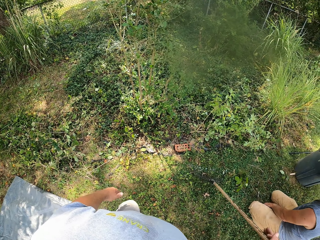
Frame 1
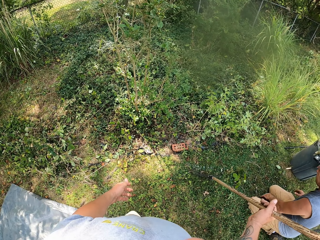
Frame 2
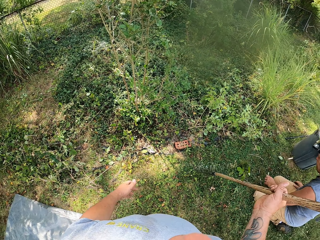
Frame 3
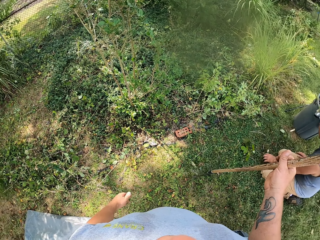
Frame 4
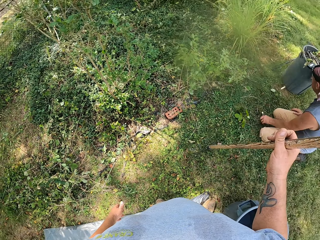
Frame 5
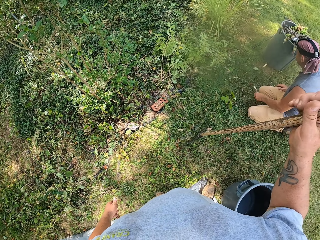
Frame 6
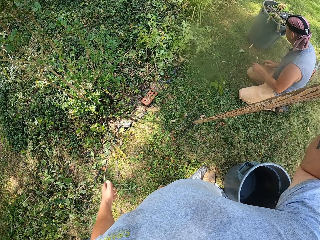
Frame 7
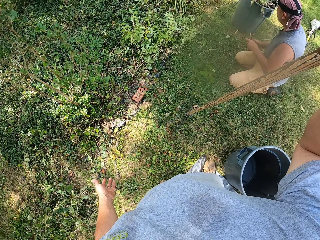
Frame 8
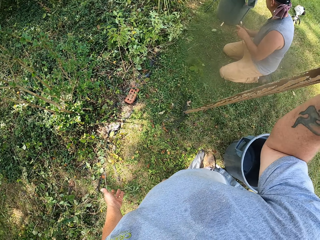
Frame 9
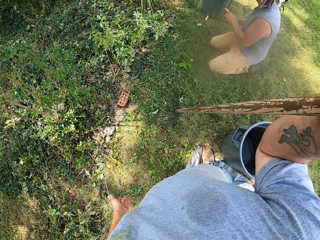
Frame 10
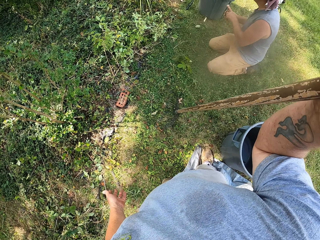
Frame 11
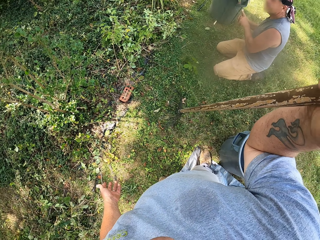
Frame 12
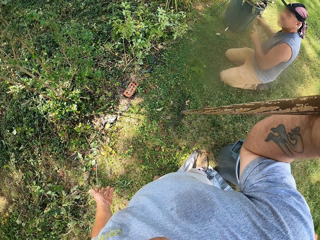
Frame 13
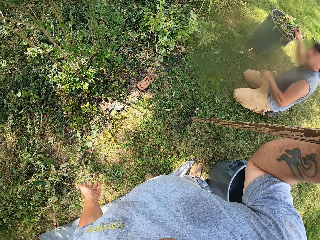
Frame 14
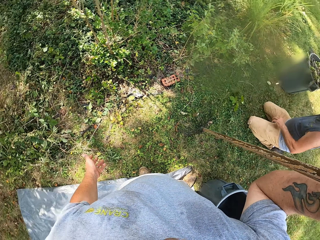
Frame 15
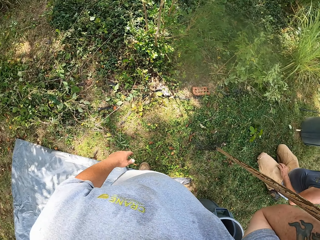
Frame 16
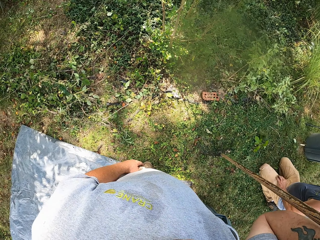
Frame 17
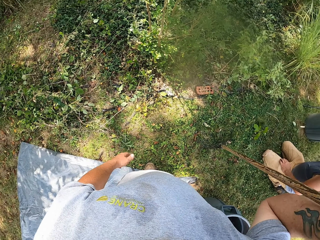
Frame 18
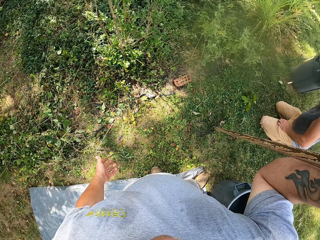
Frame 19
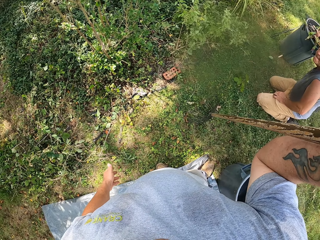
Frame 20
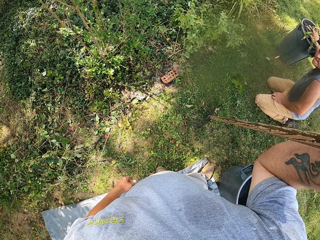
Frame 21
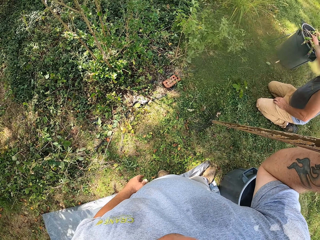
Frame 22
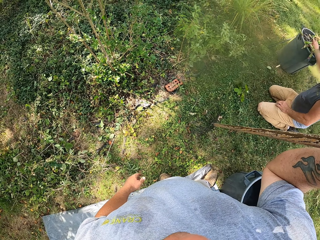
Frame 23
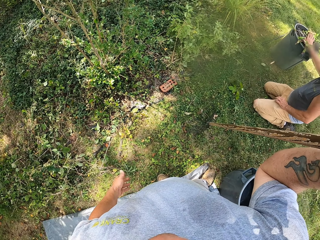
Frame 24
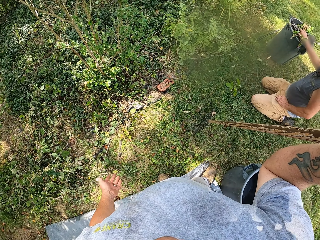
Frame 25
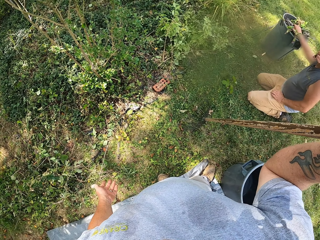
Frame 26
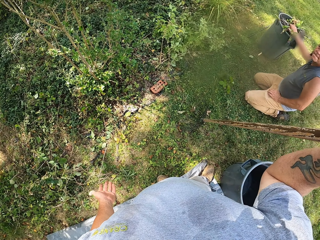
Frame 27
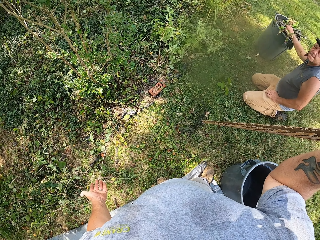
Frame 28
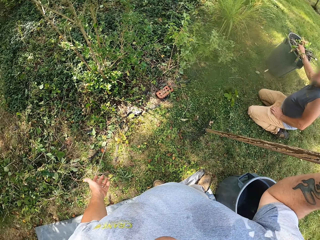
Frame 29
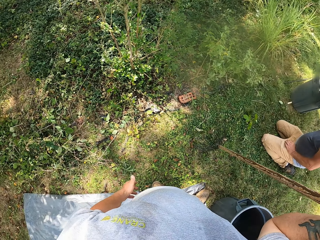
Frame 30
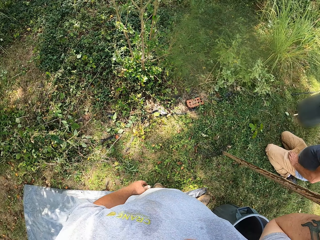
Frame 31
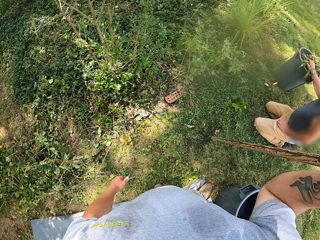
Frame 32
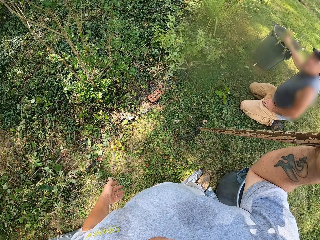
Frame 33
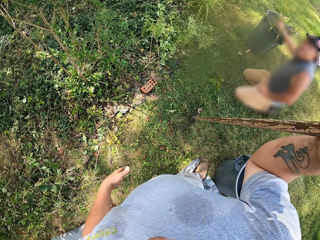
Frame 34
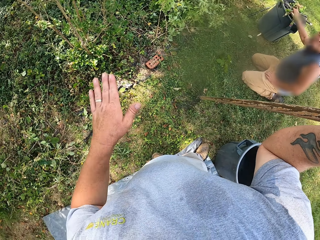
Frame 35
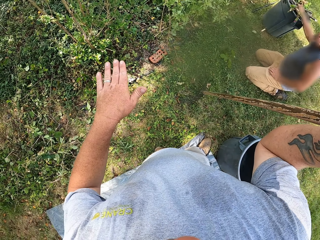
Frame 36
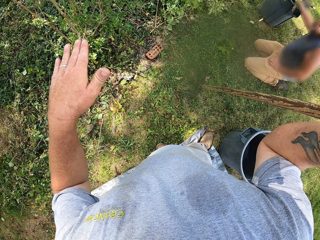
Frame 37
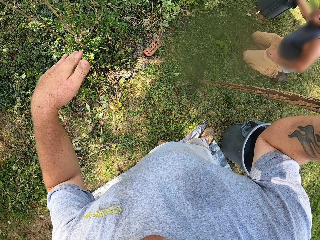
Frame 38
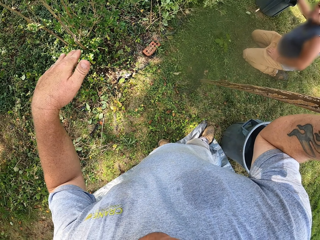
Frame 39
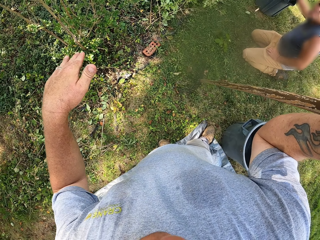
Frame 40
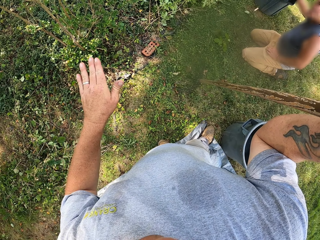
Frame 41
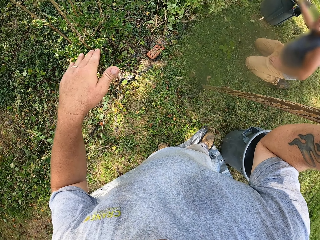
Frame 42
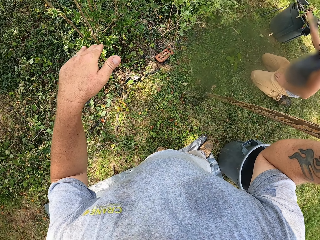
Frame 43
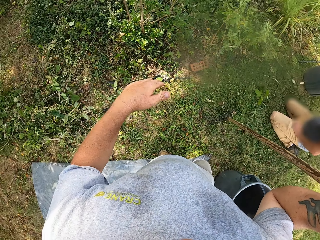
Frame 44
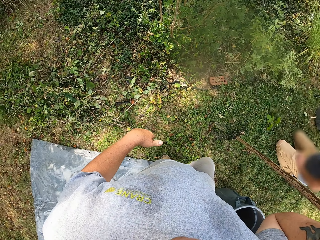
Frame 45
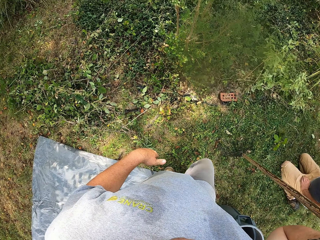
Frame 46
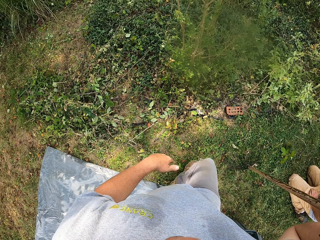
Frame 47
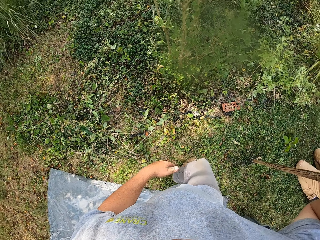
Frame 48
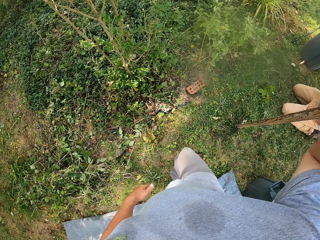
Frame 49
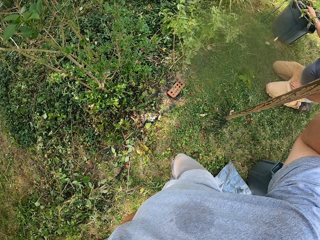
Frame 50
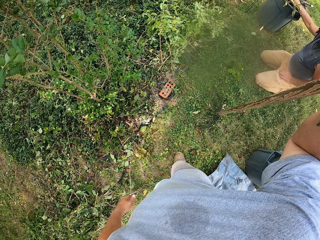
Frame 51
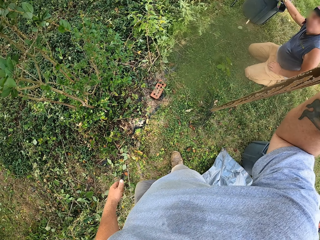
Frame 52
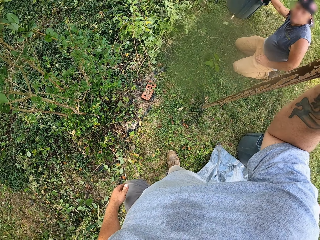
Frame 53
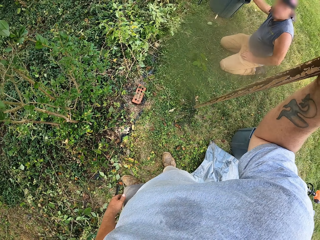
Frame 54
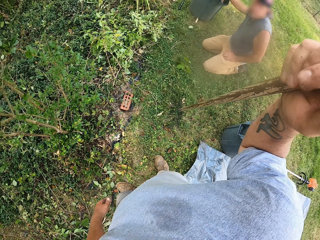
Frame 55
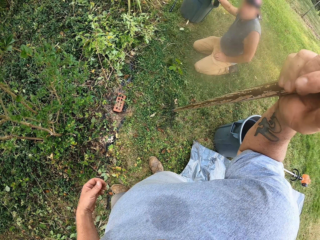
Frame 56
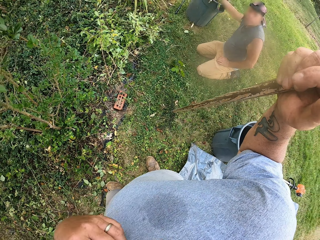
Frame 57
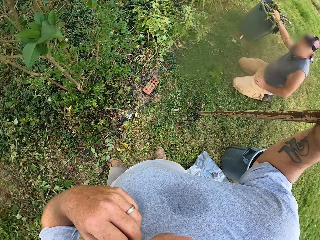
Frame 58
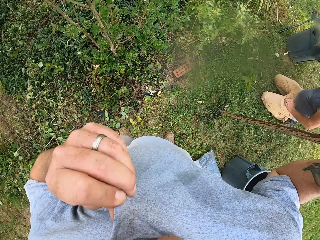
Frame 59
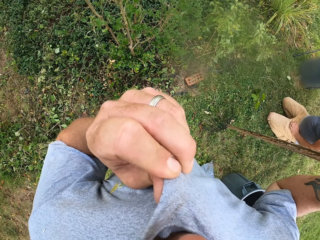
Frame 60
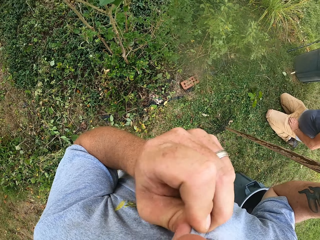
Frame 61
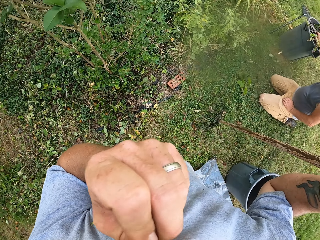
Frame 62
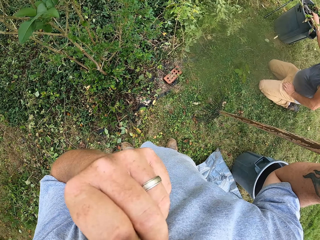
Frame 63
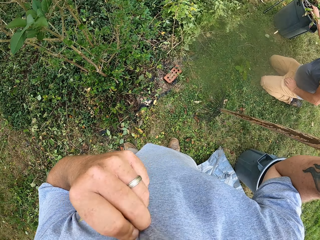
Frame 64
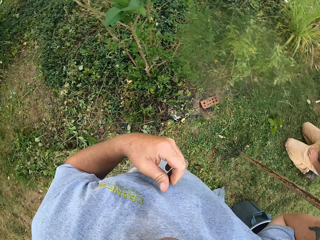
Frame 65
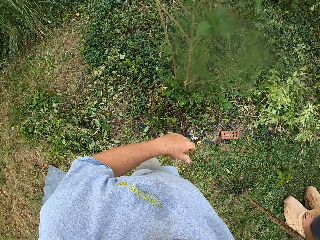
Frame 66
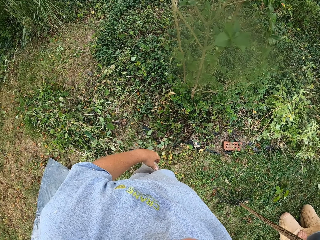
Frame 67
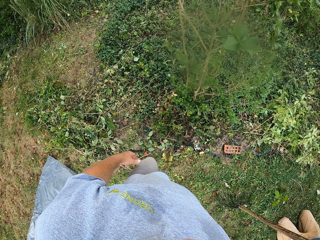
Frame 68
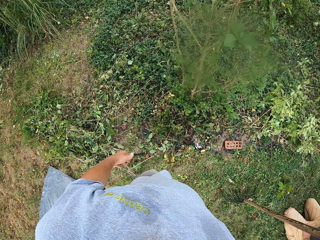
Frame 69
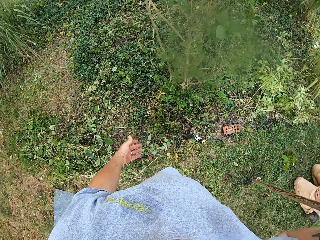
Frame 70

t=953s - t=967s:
The camera wearer picks up a rake. A man picks up twigs on the grass. The camera wearer uses gestures. They look around. The man puts the twigs in a bucket. The camera wearer moves around. They pick up a t-shirt. They wipe their face with the t-shirt.

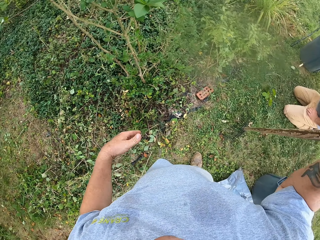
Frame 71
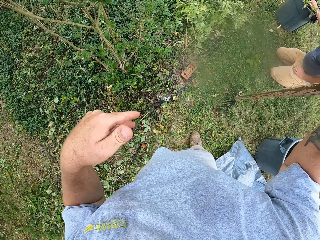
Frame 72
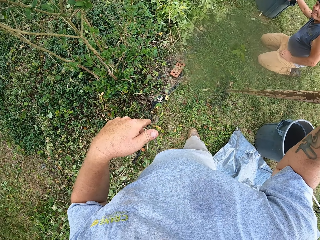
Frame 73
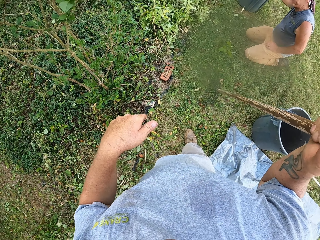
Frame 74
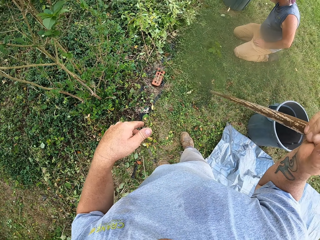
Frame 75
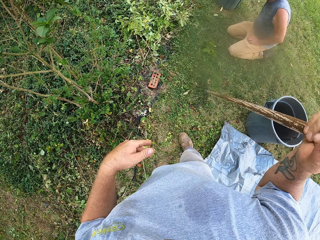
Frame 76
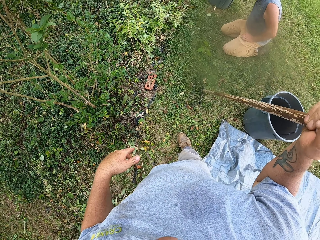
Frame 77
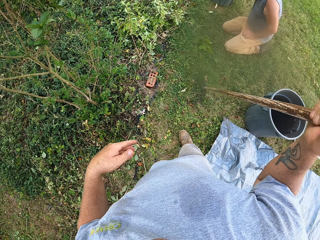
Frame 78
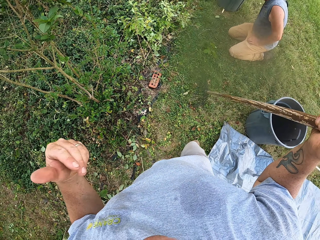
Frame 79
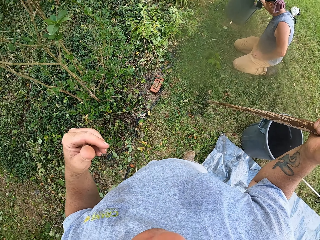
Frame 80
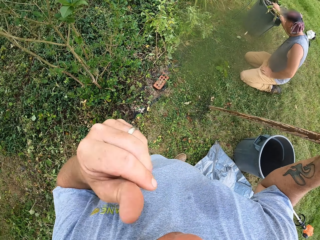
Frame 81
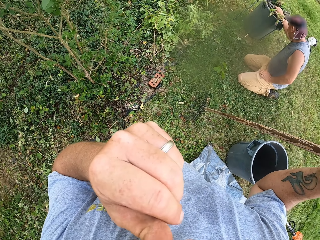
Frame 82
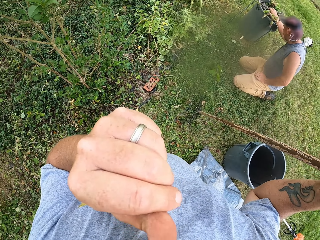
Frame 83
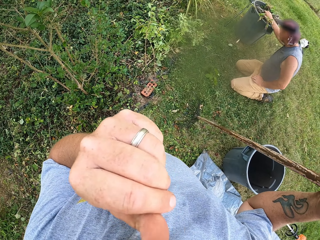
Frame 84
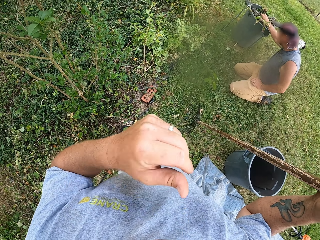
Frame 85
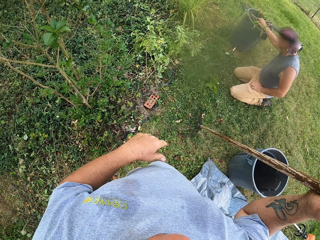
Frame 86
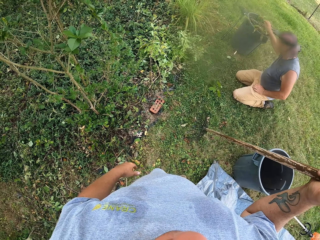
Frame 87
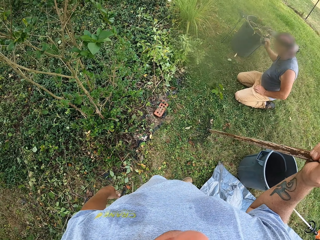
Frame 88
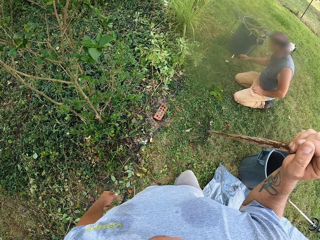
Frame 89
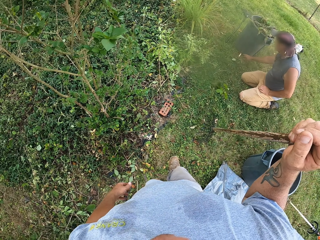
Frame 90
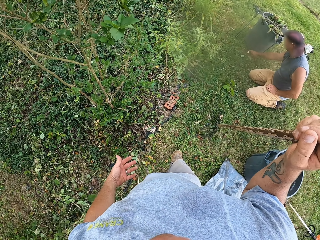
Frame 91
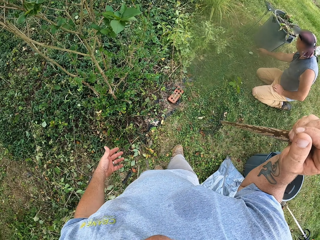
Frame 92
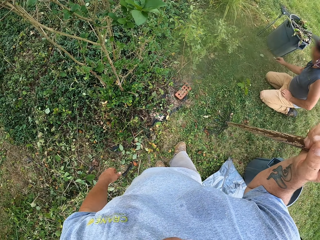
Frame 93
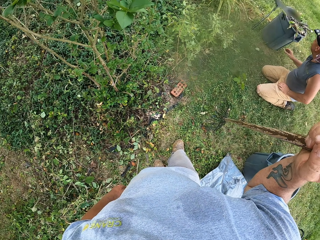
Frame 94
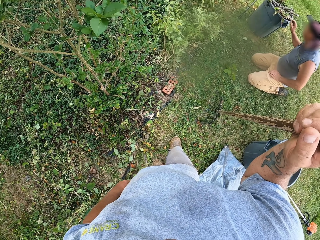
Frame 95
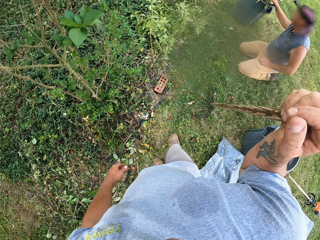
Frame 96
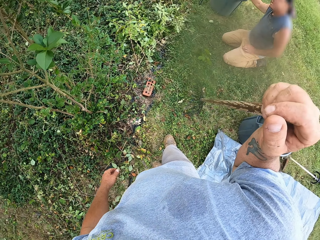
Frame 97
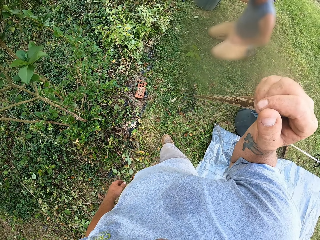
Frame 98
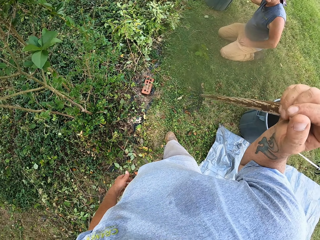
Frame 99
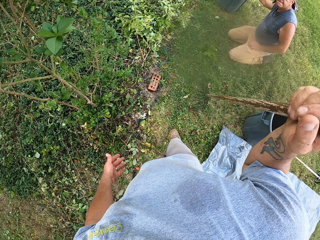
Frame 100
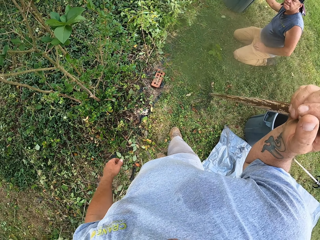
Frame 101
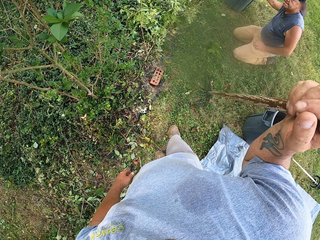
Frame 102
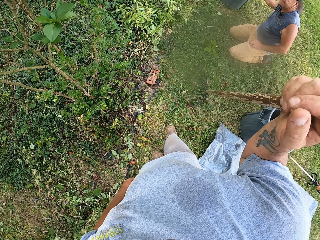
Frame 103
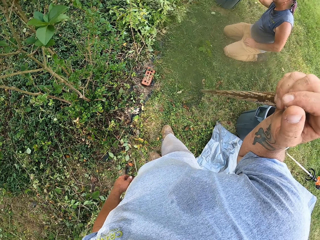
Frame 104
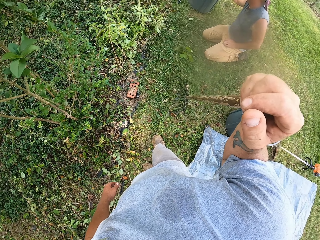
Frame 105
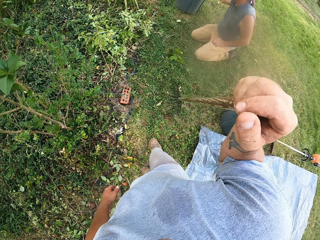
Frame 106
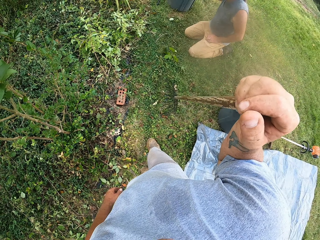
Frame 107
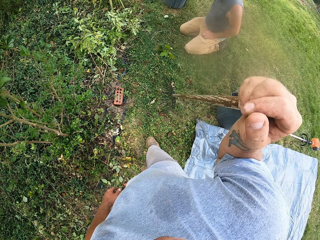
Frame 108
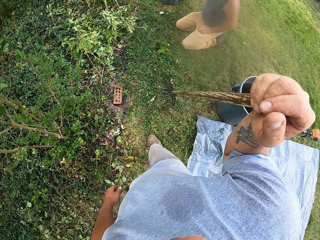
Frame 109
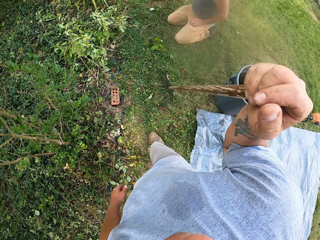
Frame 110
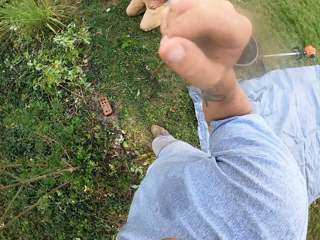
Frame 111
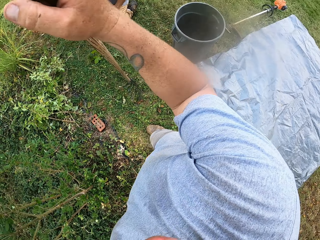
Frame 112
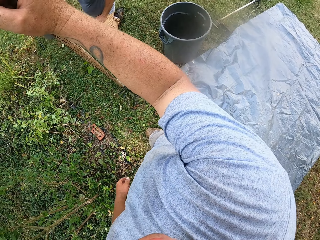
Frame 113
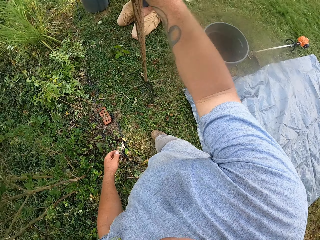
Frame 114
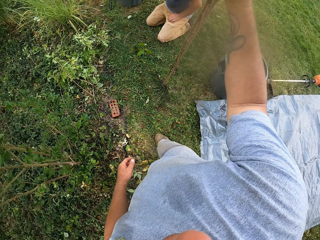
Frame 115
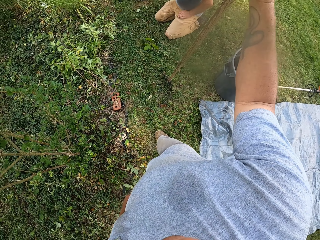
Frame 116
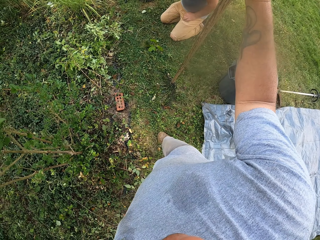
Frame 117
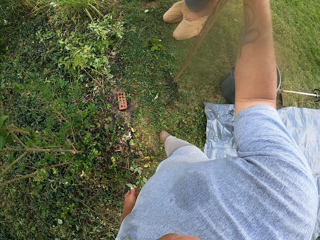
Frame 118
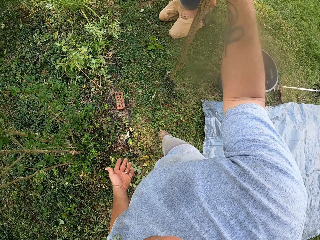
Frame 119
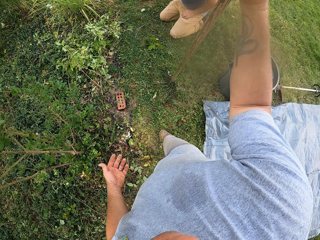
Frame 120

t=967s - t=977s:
The camera wearer uses gestures. They scratch their face. A man picks a twig in a bucket. The camera wearer uses gestures. The man puts the twig in the bucket. The camera wearer looks around.
